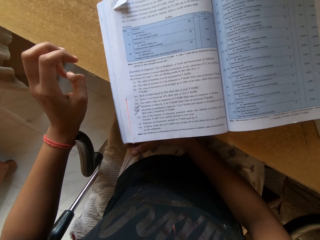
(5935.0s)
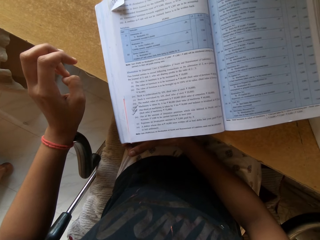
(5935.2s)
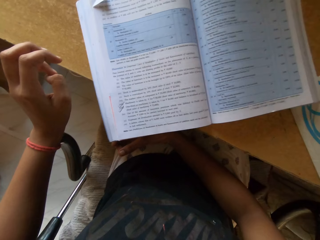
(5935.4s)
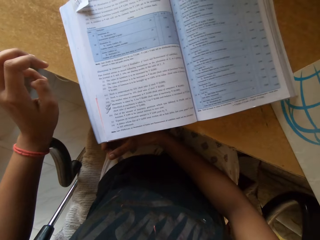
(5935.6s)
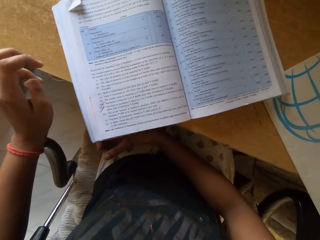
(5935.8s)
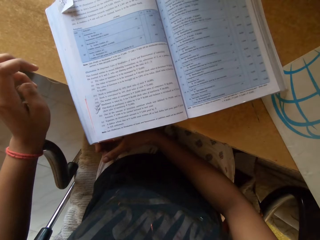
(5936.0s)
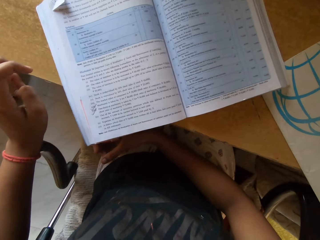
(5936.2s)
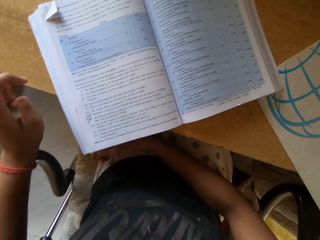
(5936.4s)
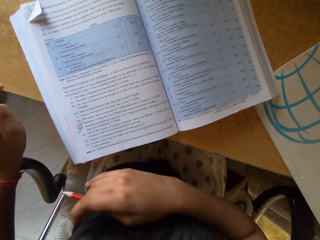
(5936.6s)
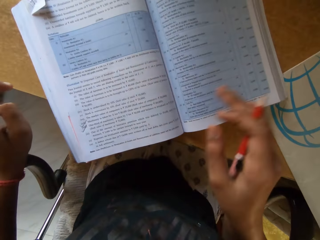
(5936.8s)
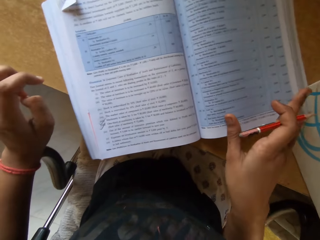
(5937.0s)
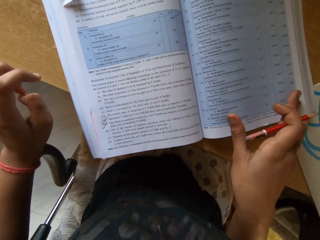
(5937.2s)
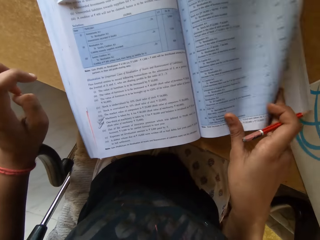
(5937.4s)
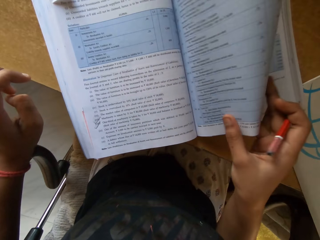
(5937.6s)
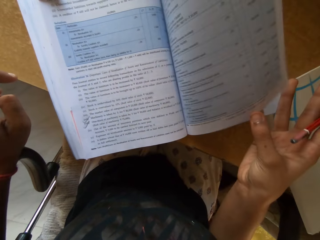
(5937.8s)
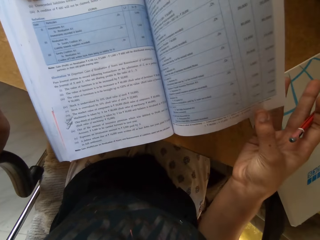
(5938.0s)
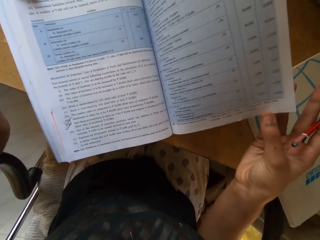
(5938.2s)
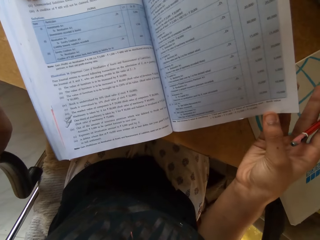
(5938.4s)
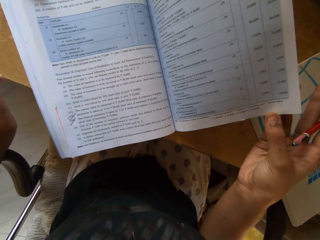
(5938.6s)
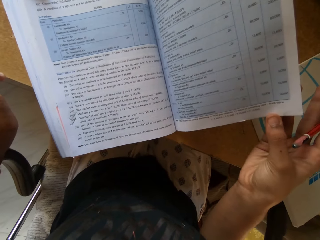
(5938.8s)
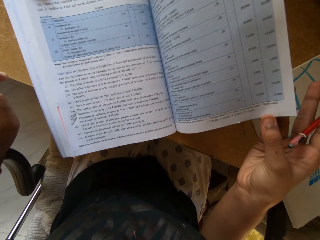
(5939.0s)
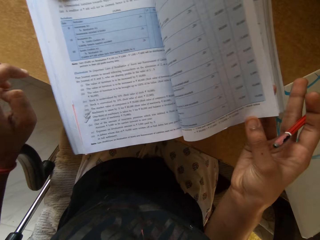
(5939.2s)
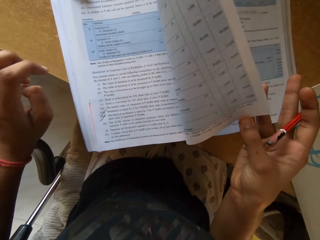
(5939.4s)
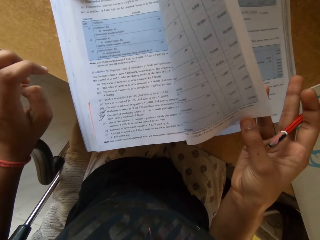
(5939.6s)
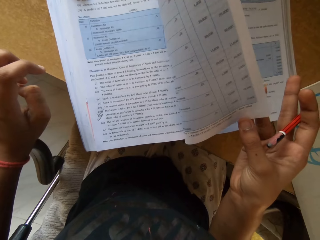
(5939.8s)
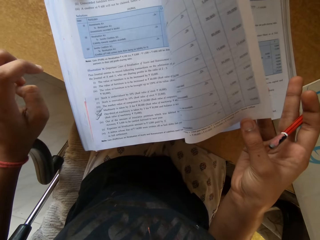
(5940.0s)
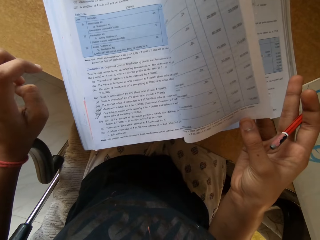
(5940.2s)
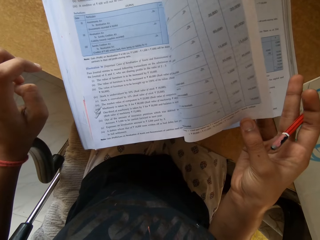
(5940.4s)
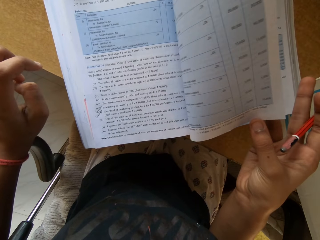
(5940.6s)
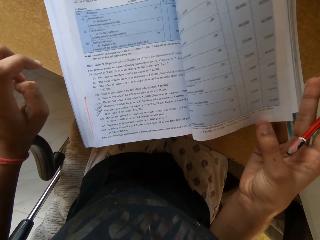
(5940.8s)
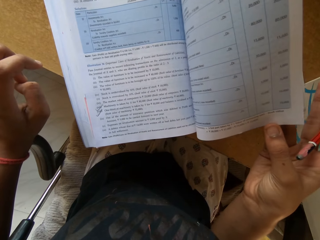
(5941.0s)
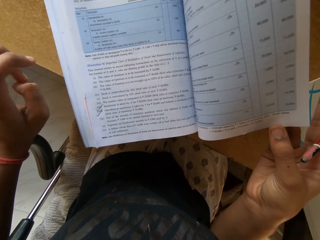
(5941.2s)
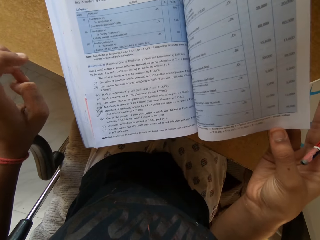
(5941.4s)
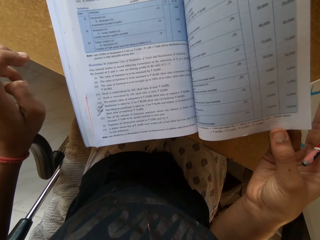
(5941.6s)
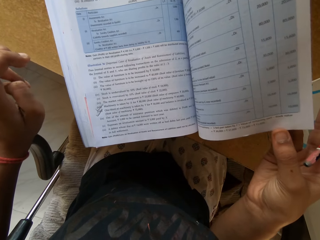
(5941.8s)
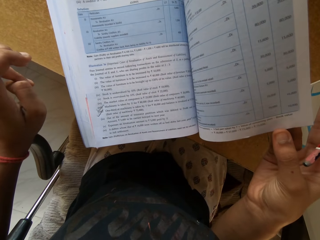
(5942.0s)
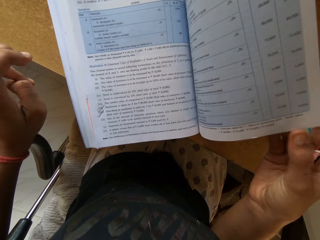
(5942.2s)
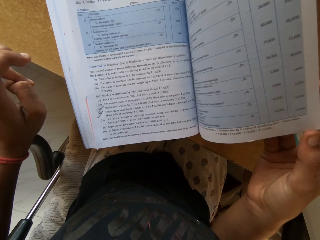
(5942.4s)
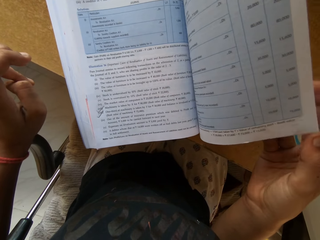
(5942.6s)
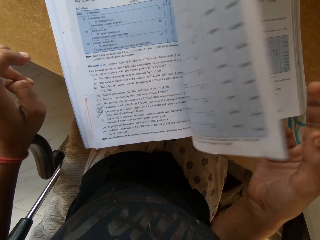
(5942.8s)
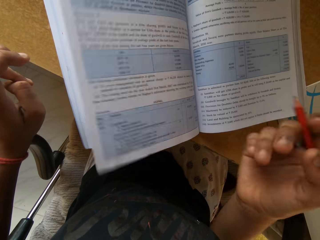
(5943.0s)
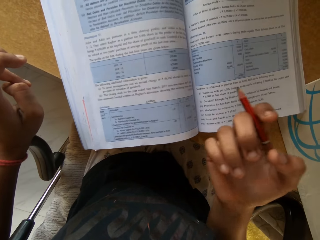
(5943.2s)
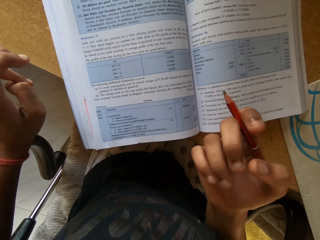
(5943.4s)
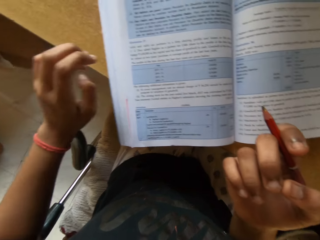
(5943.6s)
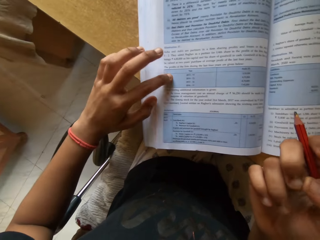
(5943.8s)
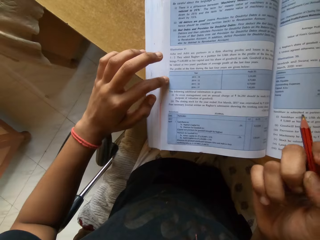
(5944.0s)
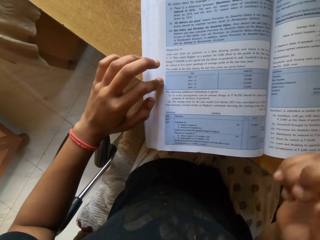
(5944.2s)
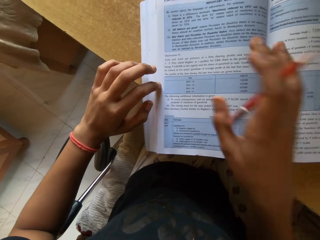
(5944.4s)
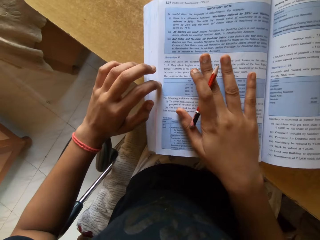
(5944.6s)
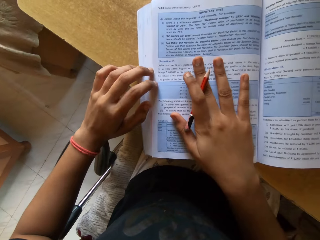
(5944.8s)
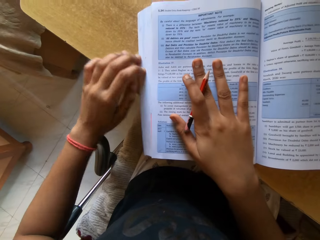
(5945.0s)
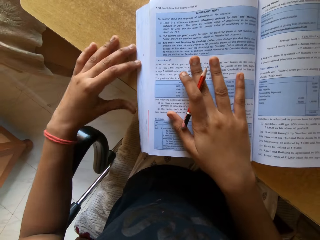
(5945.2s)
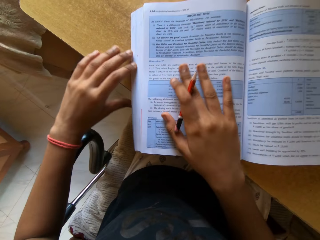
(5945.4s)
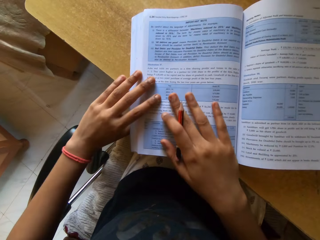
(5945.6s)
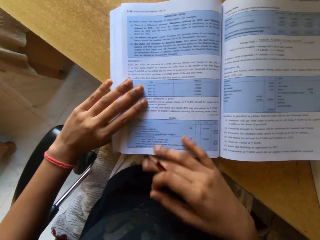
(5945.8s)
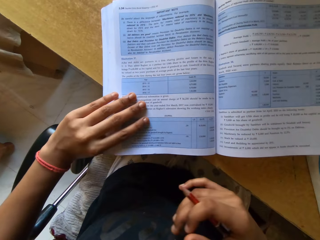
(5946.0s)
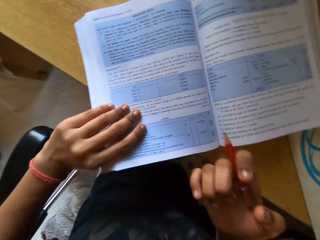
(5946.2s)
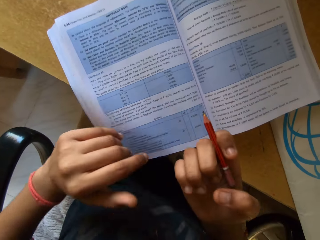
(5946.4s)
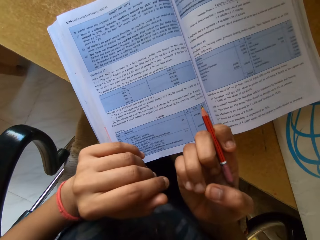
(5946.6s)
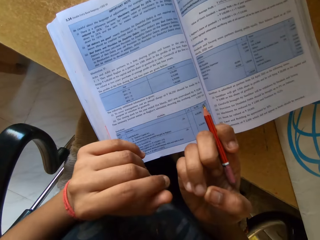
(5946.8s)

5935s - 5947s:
The camera wearer opens a page of a book. They release the page of the book. They flex the fingers. They hold the book. They turn a page.

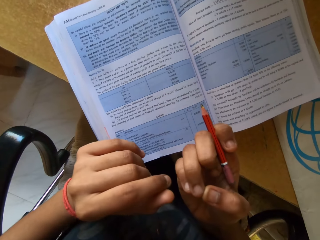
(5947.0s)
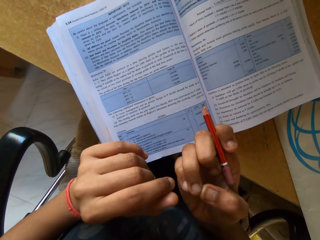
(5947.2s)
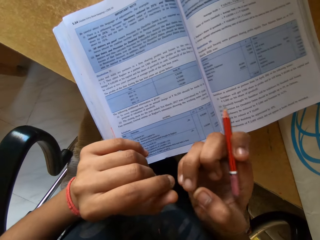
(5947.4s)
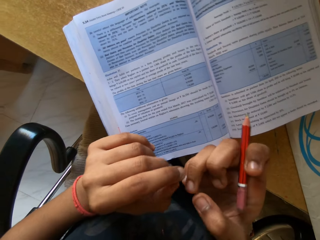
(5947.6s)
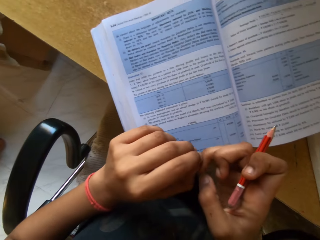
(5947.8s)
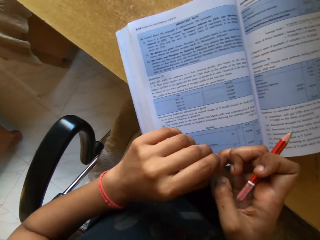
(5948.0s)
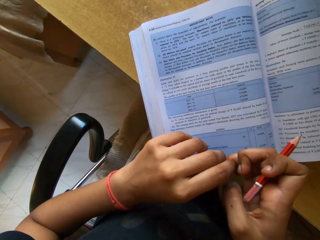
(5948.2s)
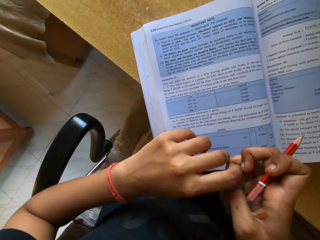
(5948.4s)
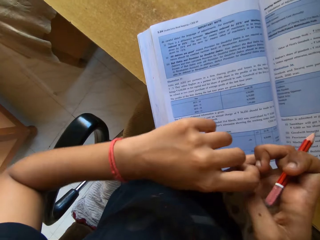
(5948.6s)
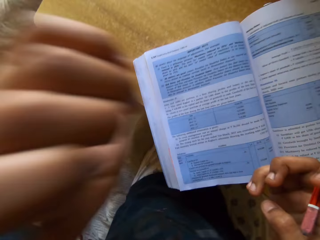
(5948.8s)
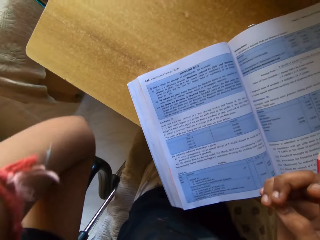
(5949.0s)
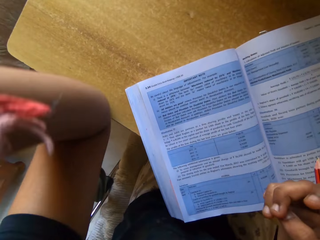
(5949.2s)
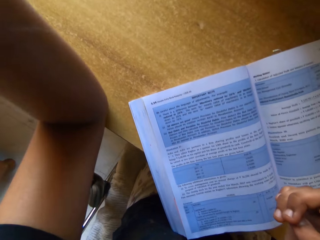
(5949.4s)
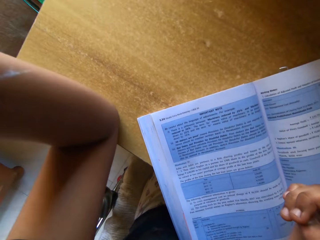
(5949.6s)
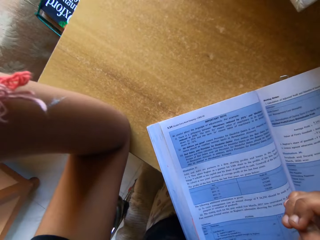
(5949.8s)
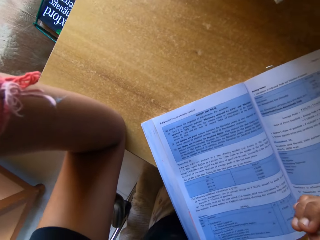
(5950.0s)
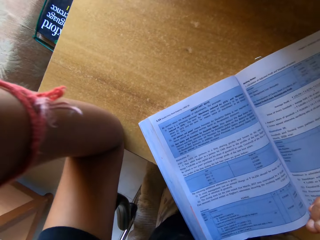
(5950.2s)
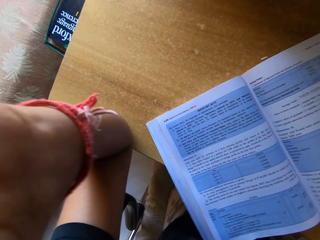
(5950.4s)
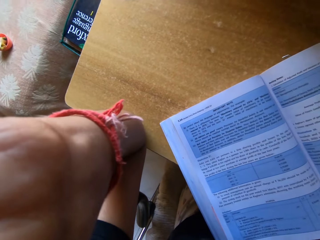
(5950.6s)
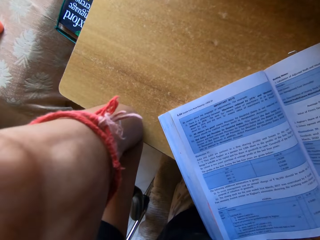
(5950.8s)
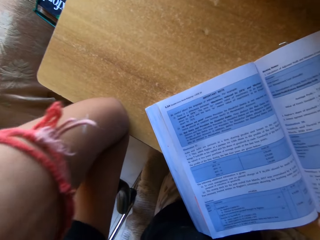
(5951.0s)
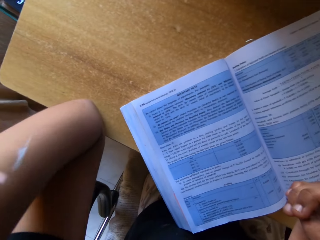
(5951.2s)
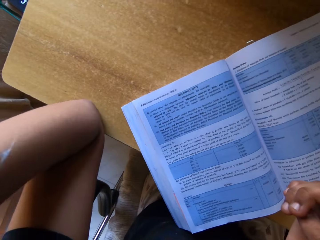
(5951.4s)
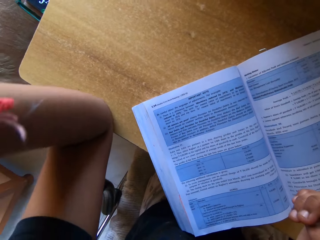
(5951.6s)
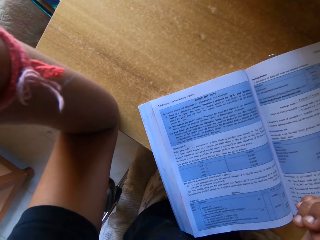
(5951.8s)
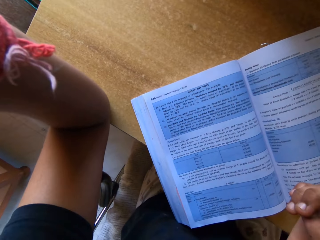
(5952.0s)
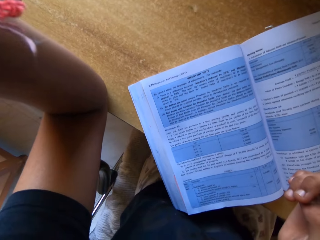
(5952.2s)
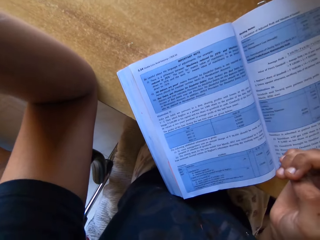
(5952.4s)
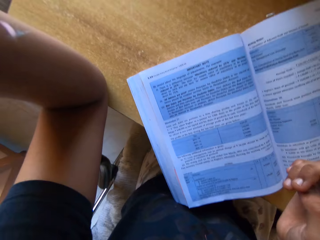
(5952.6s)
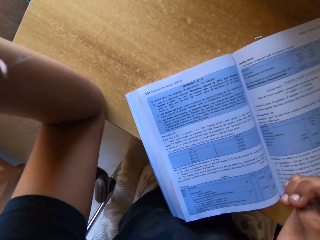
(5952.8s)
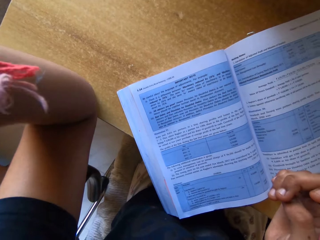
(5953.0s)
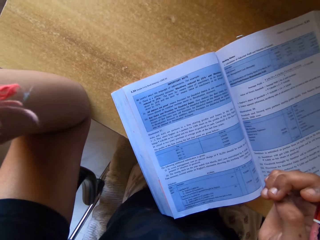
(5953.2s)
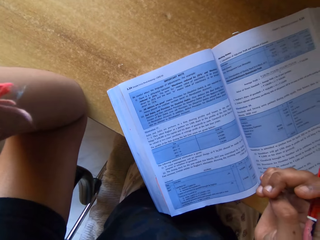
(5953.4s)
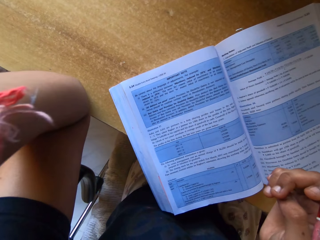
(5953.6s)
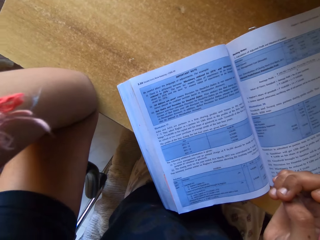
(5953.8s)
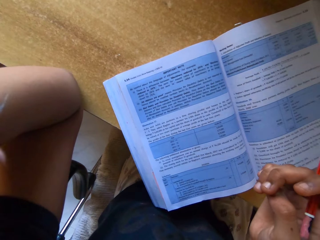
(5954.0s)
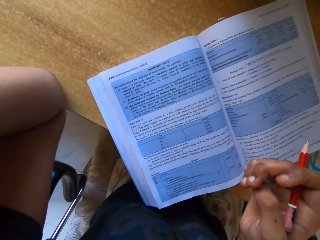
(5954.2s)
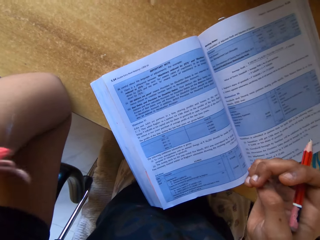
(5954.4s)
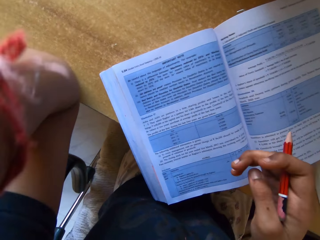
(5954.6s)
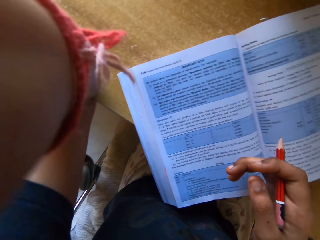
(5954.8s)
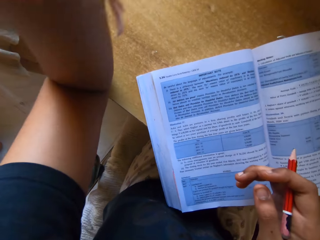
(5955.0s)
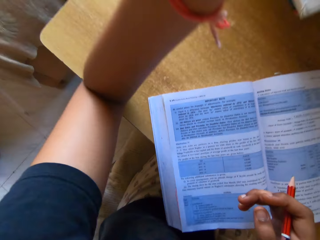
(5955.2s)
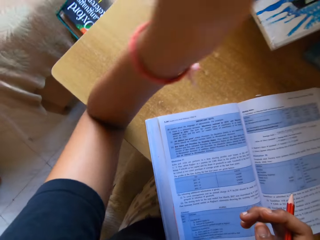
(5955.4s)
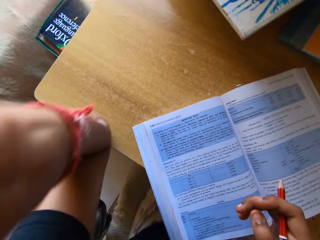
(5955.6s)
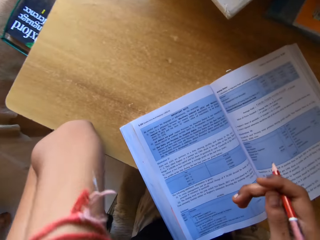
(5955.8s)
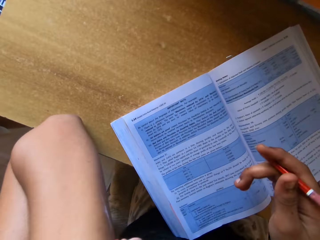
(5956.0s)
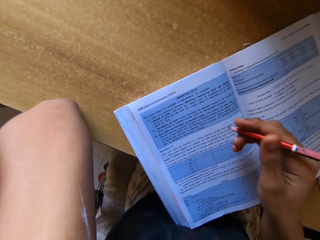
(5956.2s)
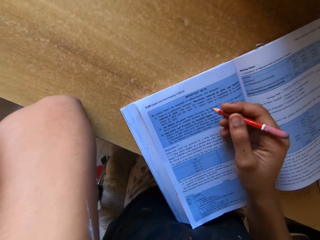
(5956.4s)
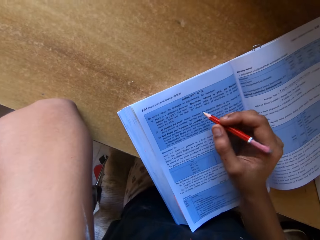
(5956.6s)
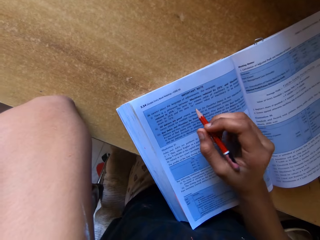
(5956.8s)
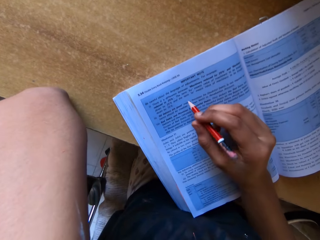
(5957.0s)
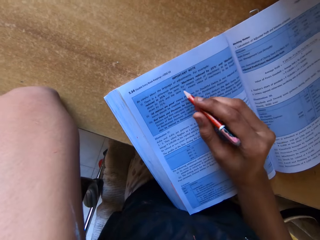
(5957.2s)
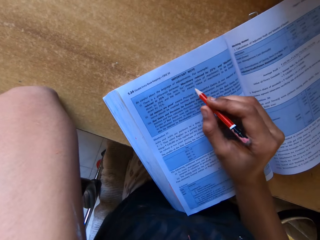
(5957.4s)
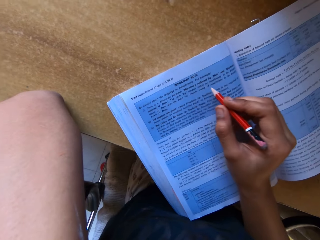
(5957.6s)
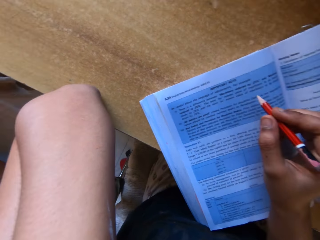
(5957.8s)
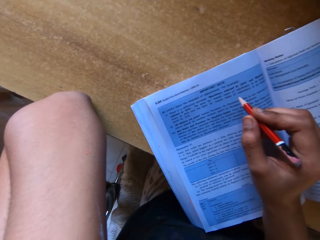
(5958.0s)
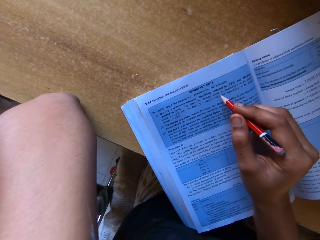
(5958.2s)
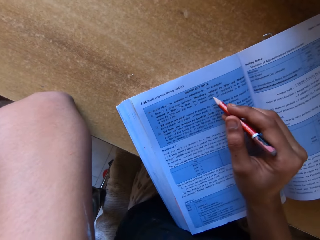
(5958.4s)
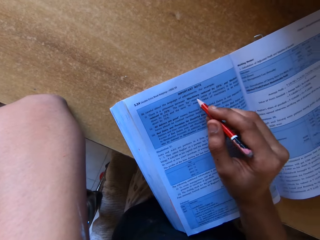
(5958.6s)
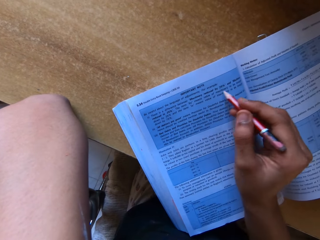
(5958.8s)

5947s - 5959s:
The camera wearer moves a book on the table. They look at the hands. They separate hands. They raise a hand. They read the book. They point at the notes with a pen.
